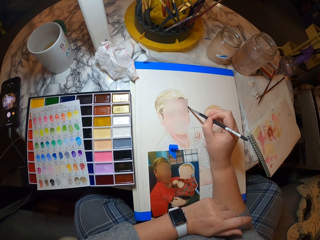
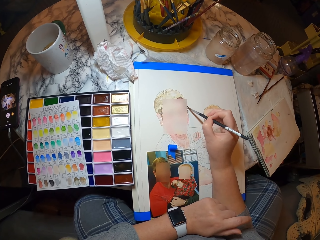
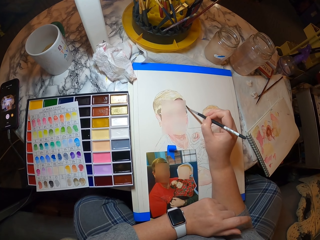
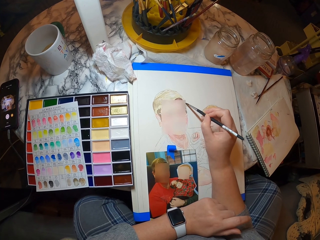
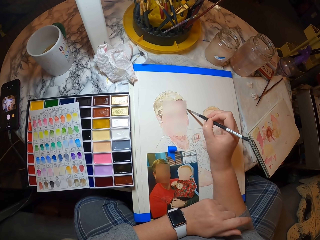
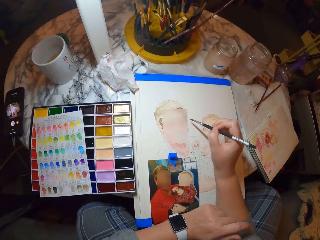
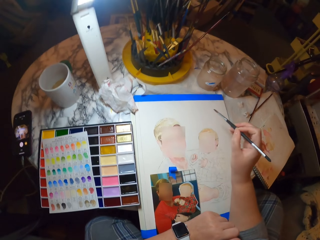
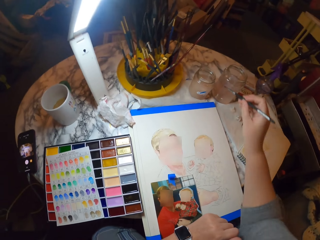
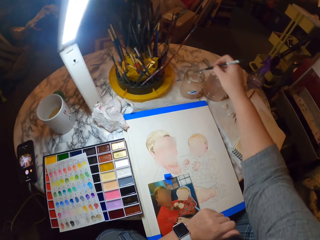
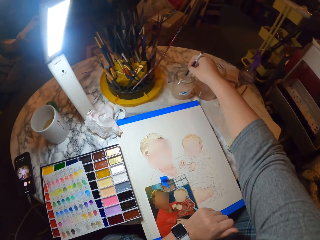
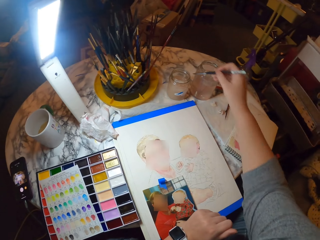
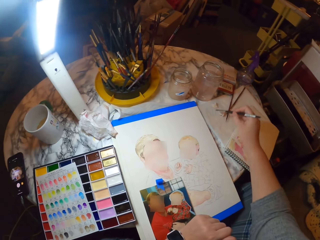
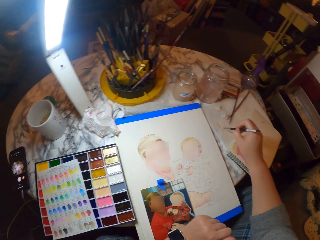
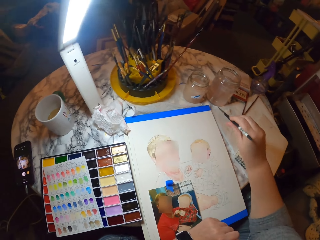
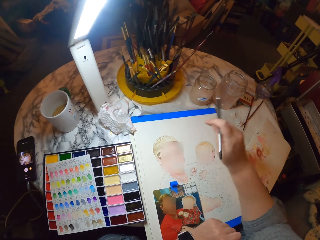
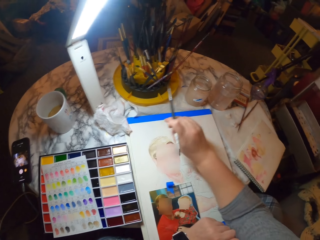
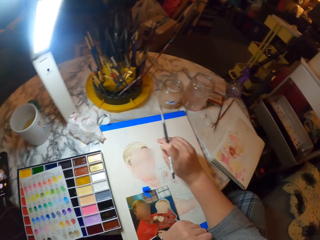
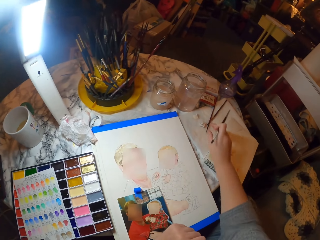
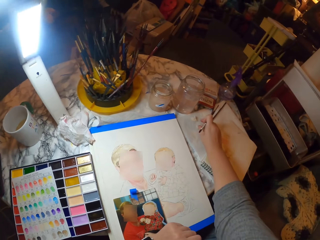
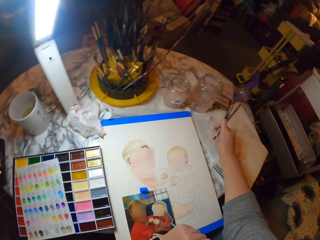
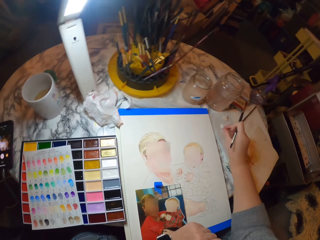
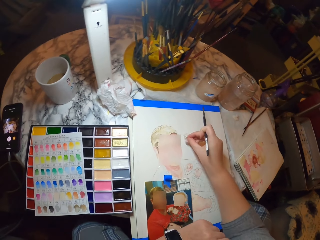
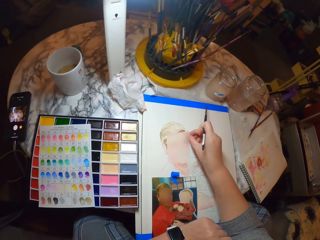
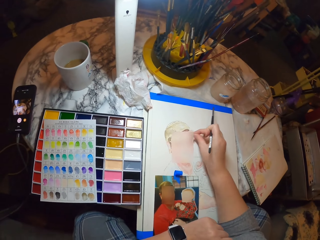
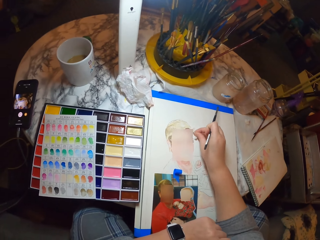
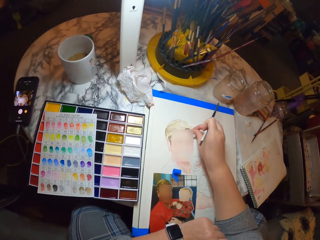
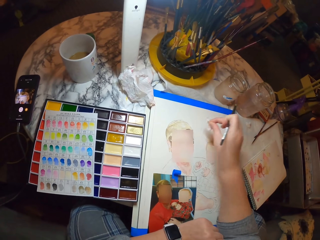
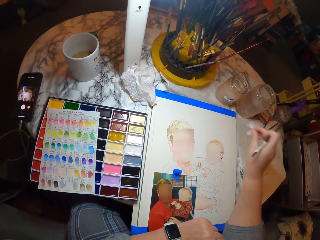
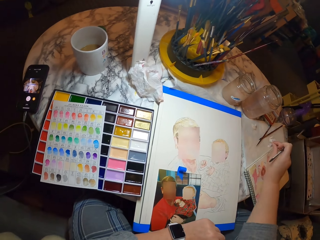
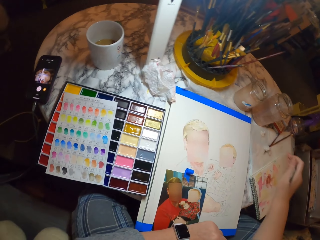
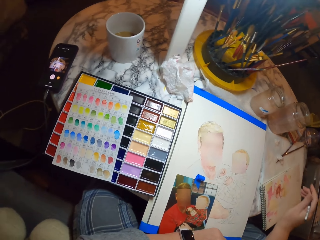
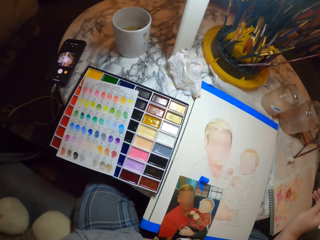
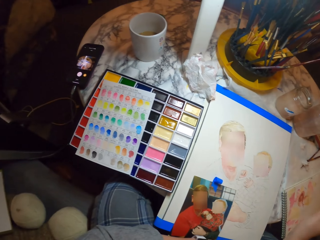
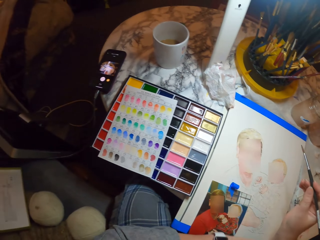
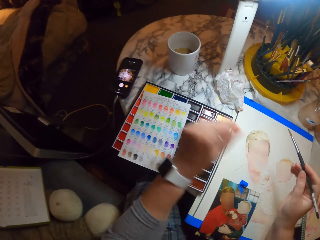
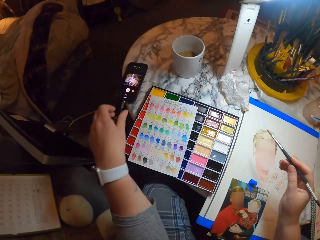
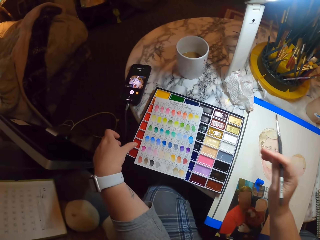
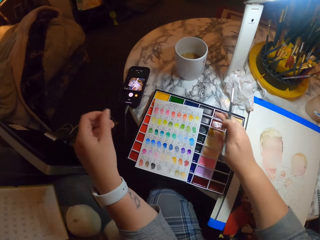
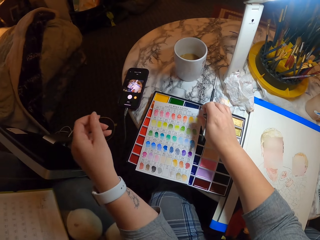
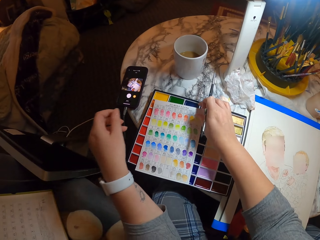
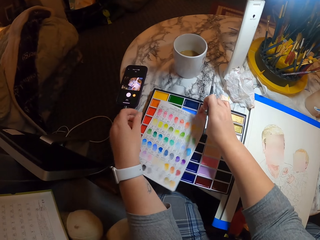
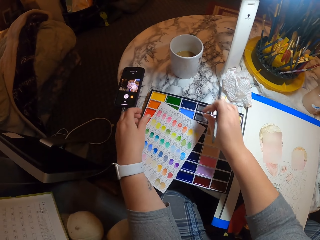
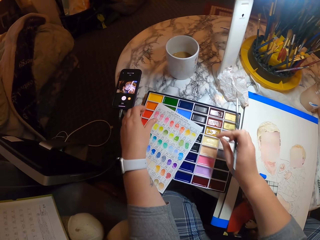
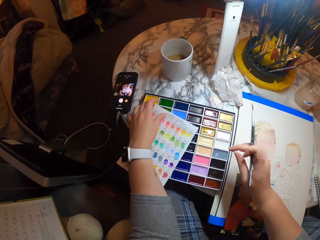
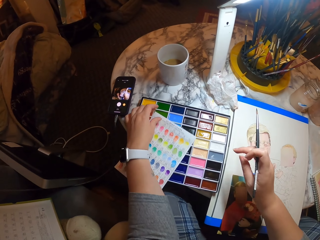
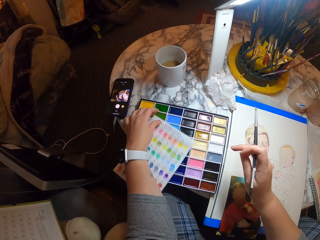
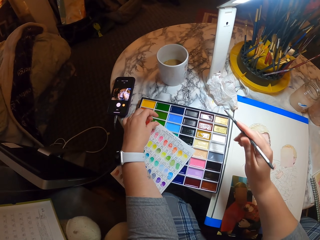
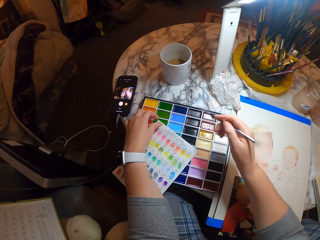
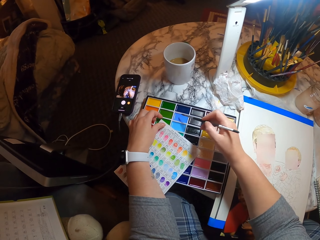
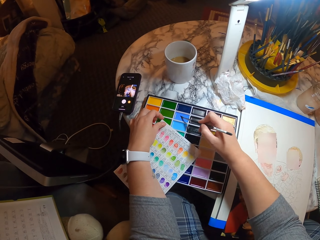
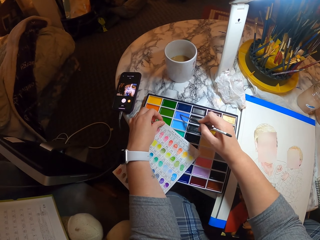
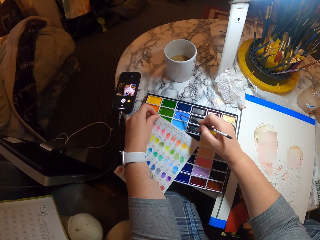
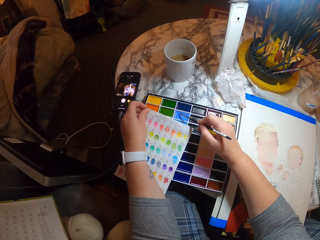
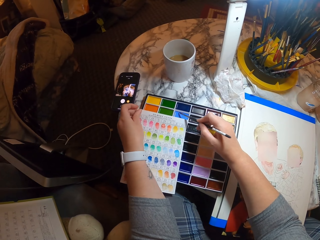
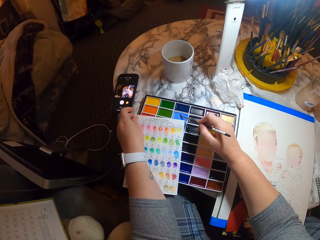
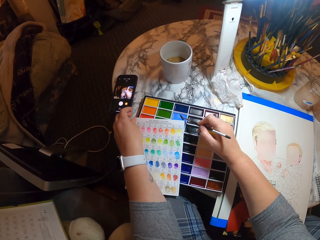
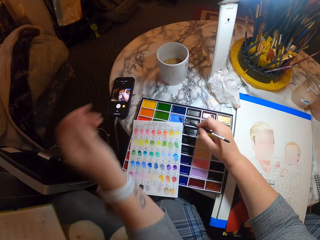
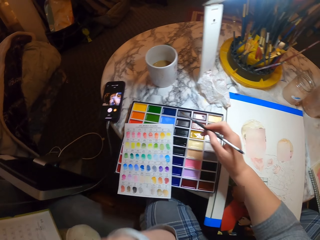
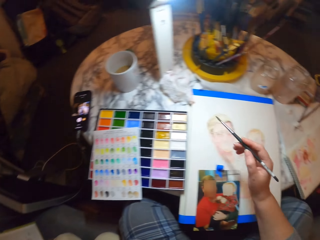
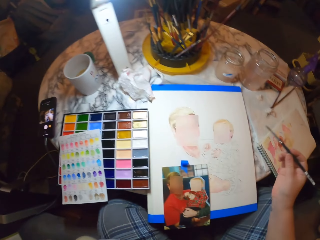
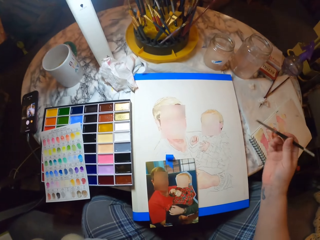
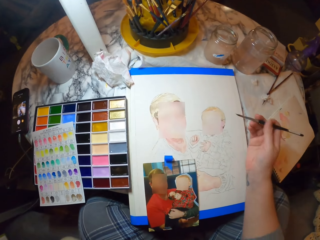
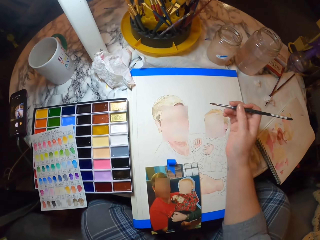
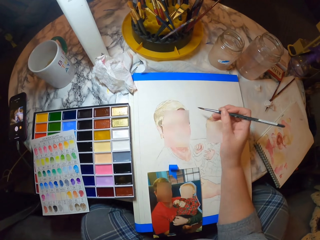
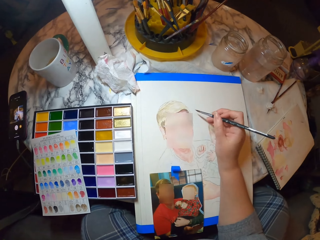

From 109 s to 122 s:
The camera wearer cleans the painting brush. They dip the brush in paint. They pick up a paper. They wipe the drawing with a tissue. They drop the paper. They apply another color on the painting brush.

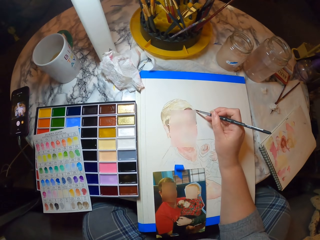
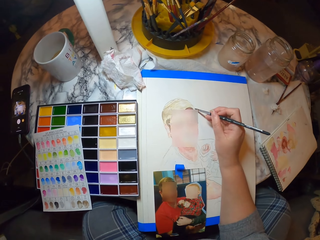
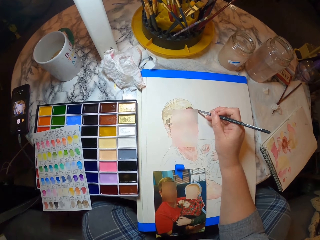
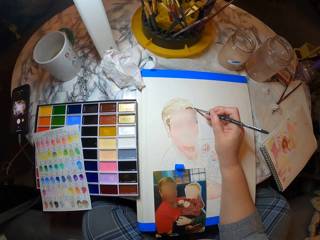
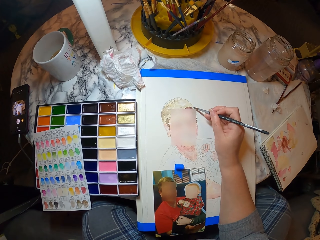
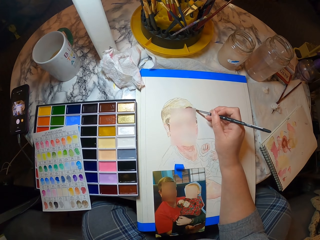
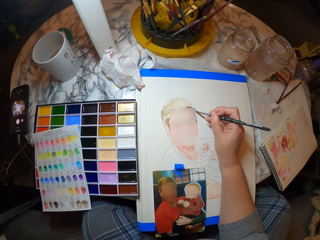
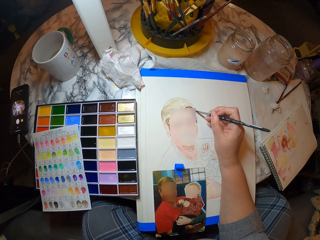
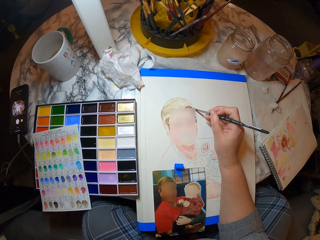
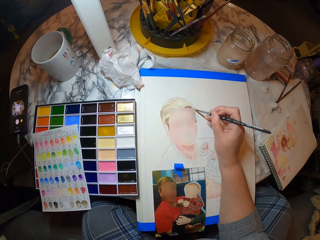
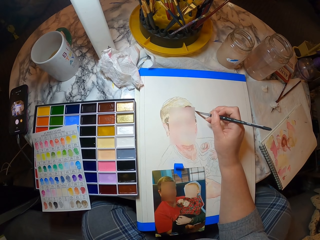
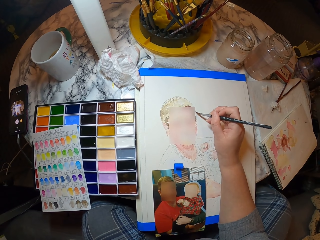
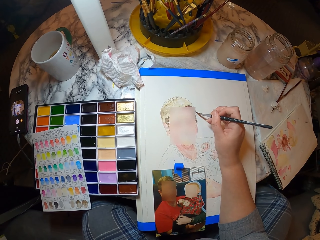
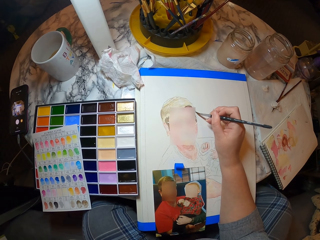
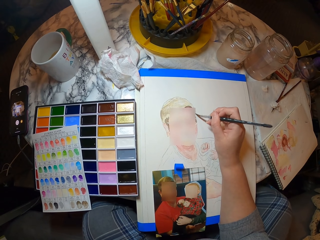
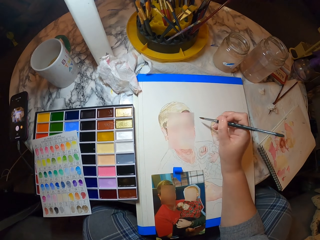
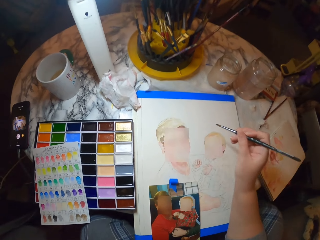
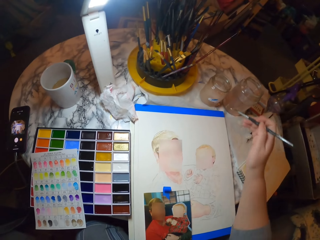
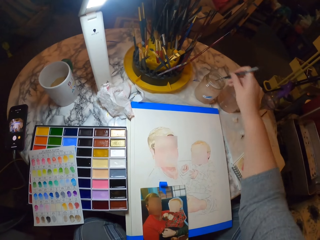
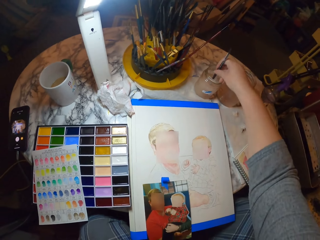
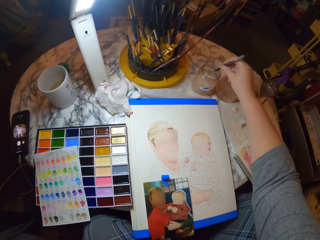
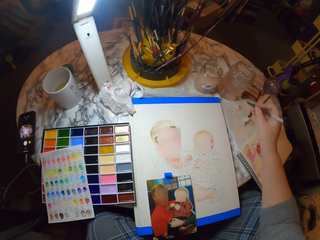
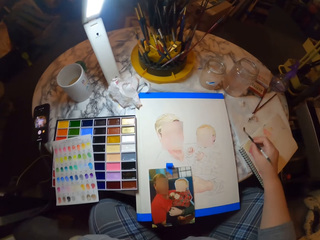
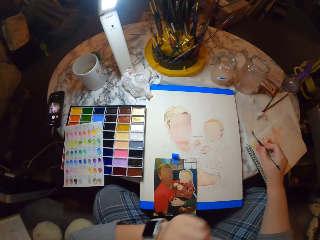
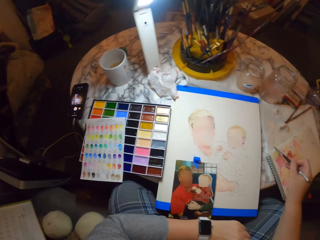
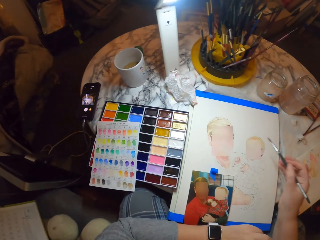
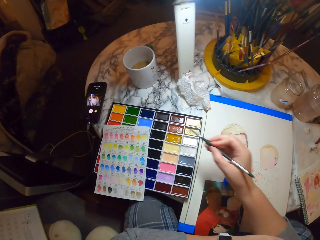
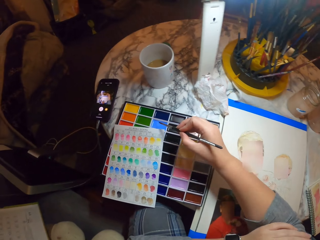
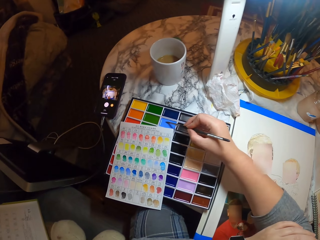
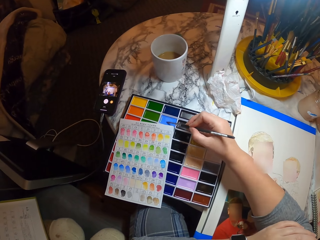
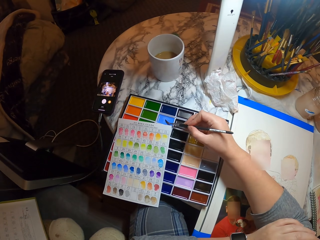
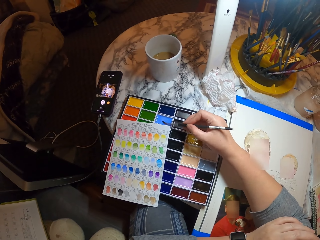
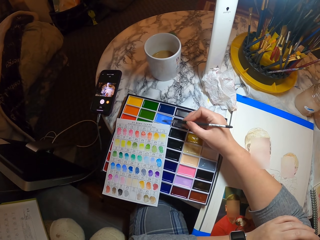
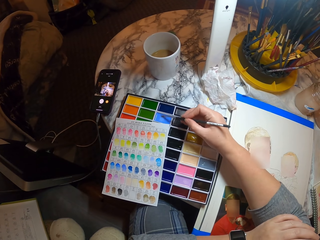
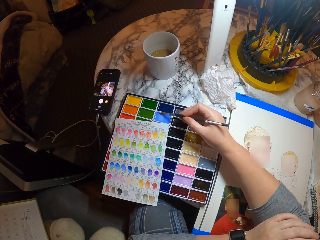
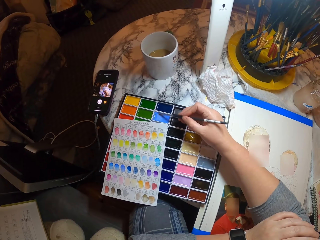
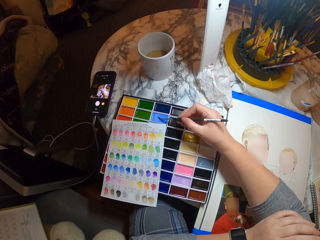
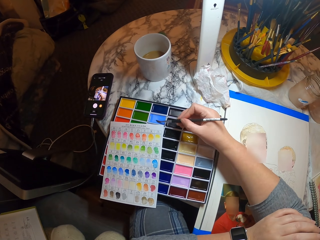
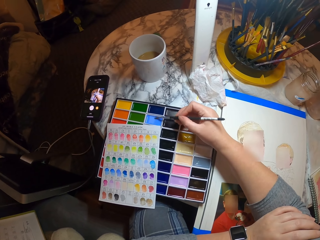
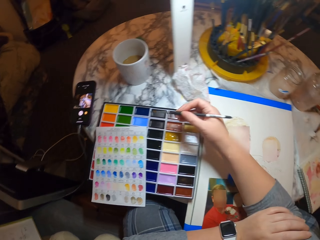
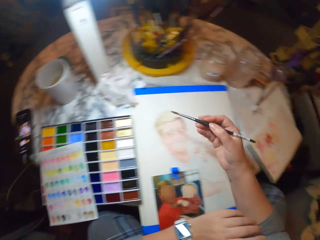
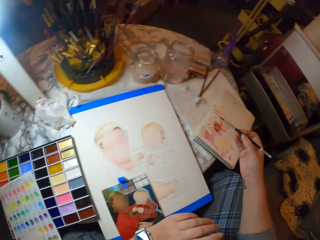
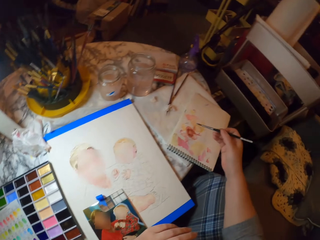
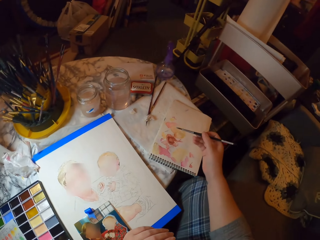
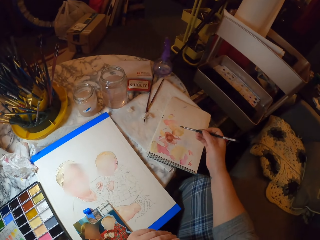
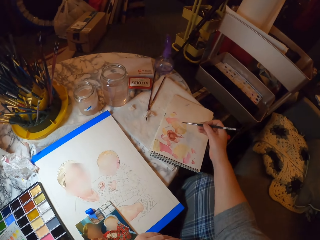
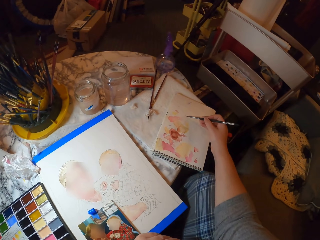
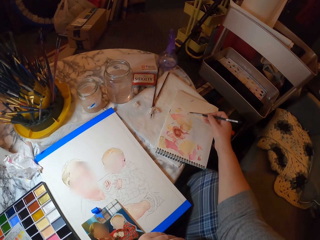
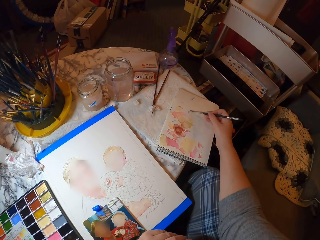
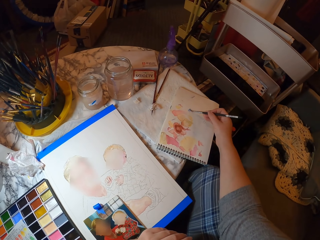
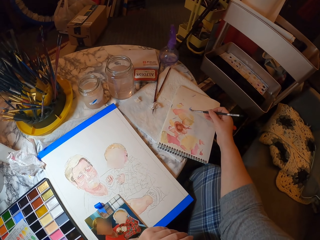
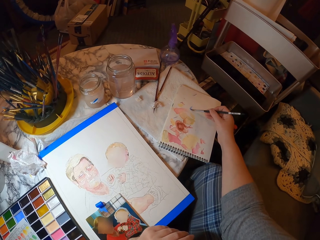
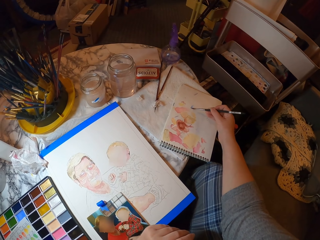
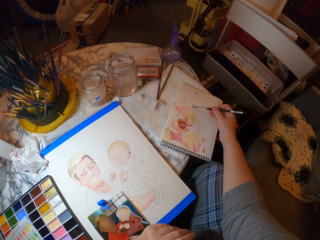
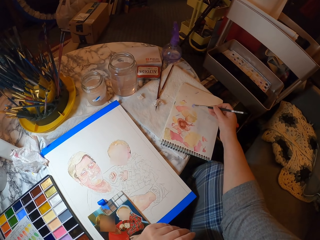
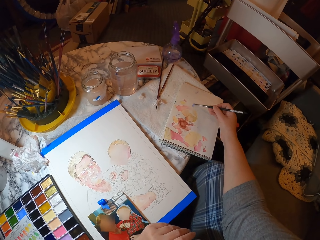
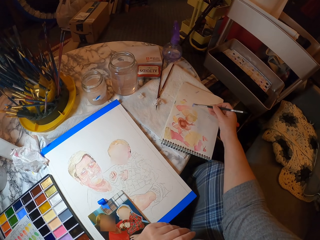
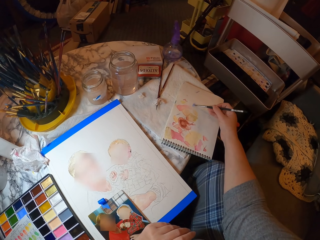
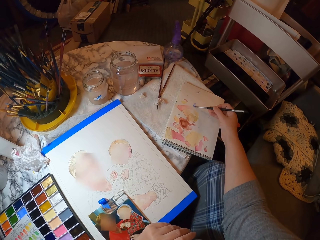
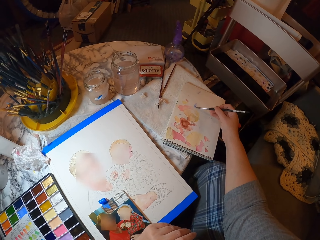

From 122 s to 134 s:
The camera wearer paints. He cleans the painting brush. He dips the brush in water. He applies a paint on his brush. He rubs the brush on the paper.
